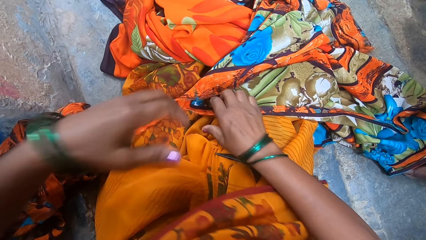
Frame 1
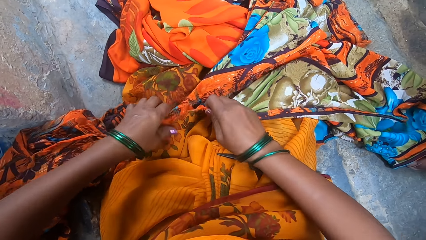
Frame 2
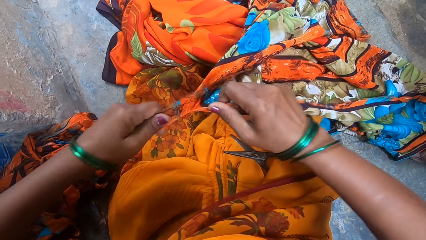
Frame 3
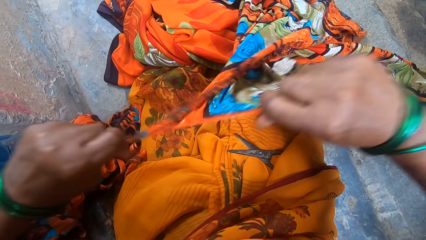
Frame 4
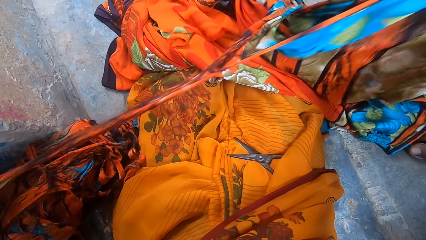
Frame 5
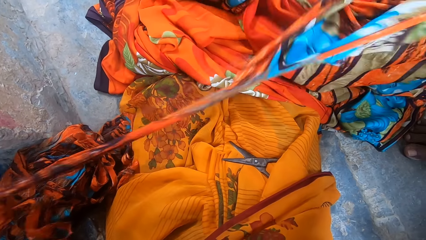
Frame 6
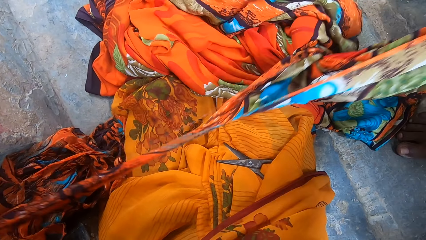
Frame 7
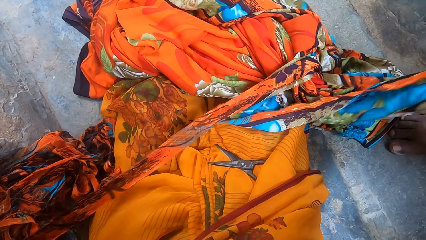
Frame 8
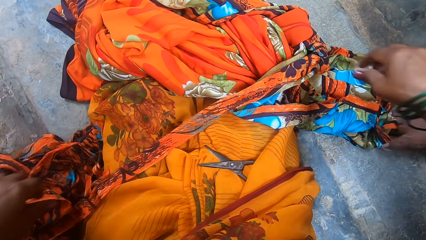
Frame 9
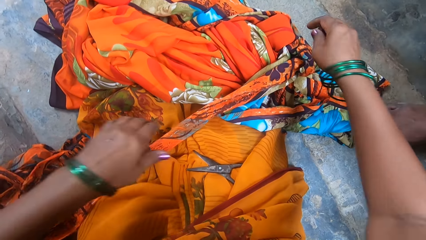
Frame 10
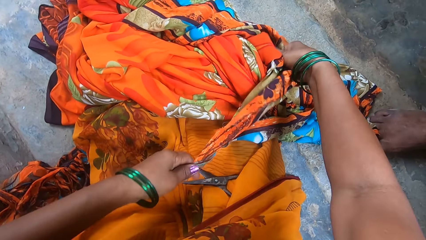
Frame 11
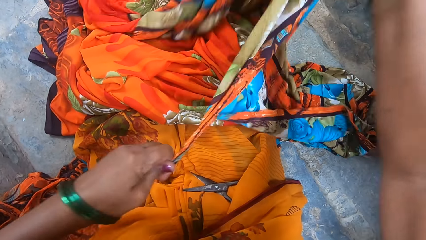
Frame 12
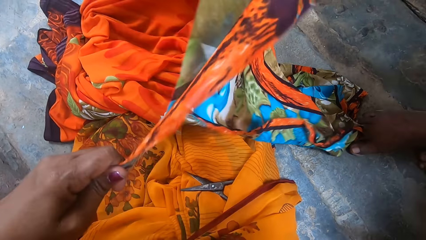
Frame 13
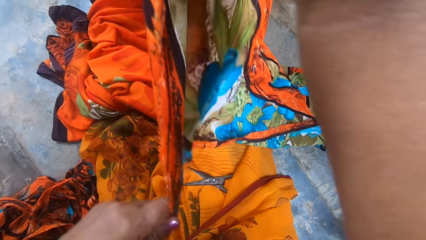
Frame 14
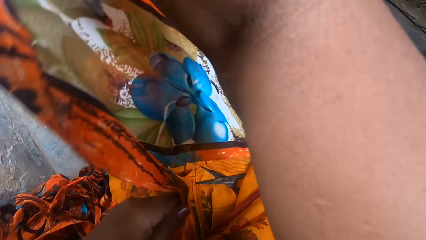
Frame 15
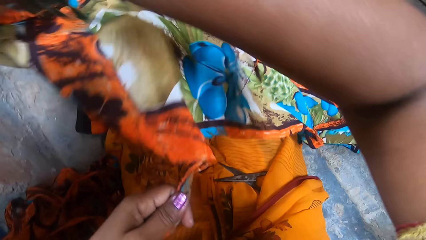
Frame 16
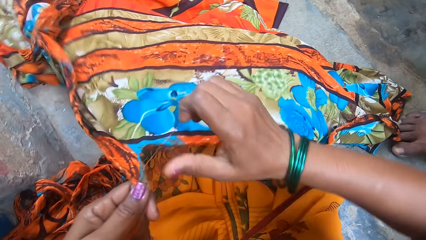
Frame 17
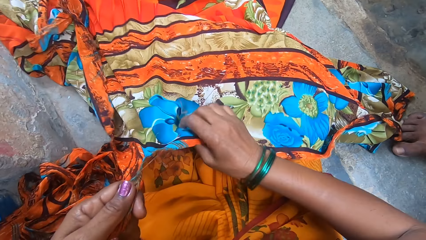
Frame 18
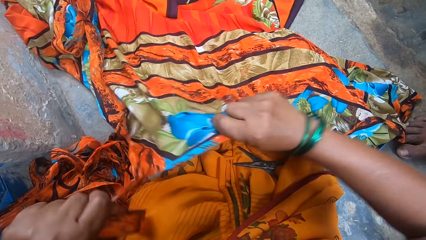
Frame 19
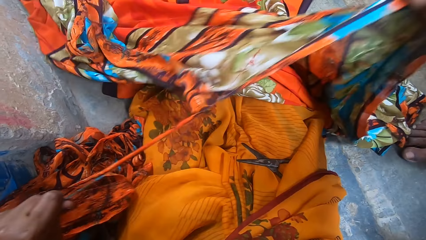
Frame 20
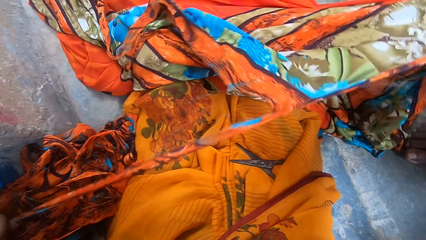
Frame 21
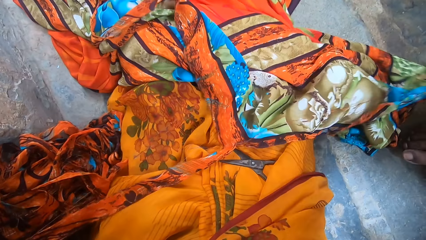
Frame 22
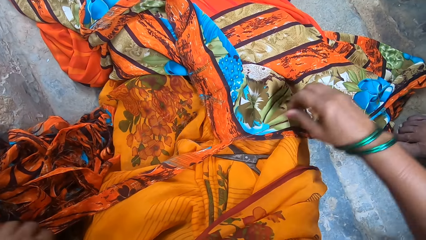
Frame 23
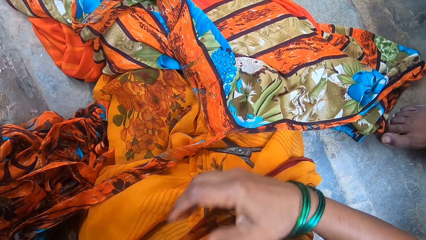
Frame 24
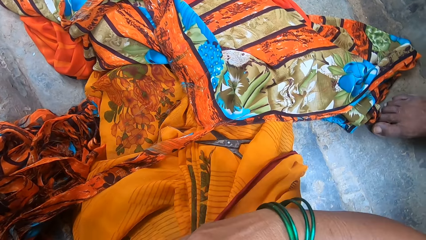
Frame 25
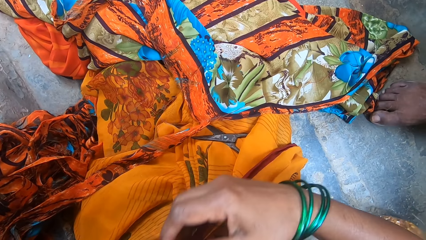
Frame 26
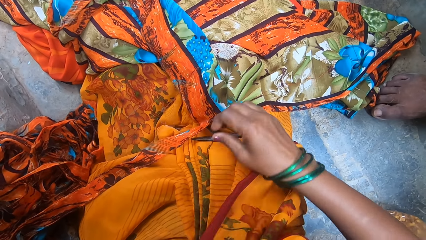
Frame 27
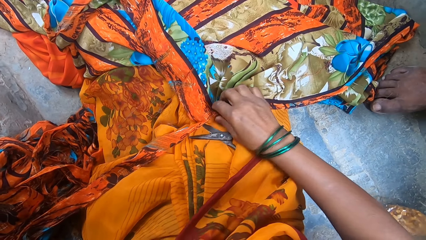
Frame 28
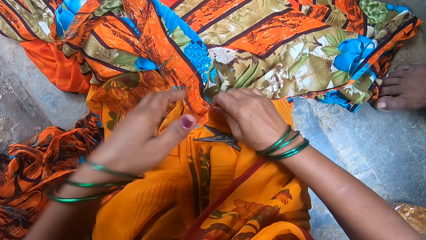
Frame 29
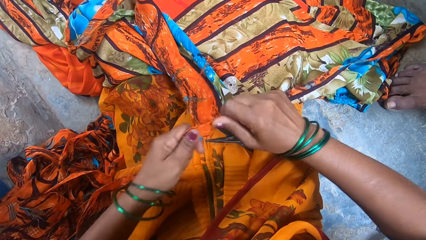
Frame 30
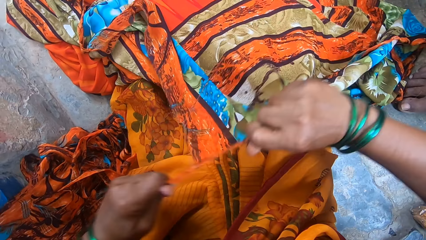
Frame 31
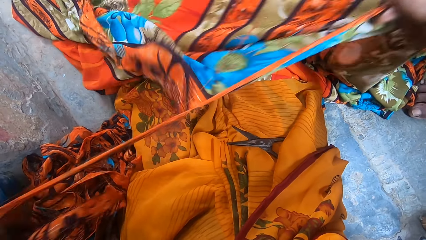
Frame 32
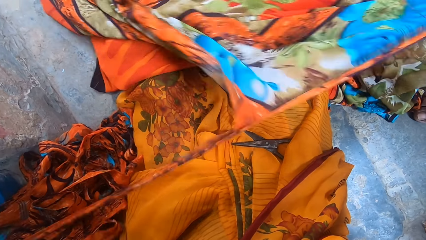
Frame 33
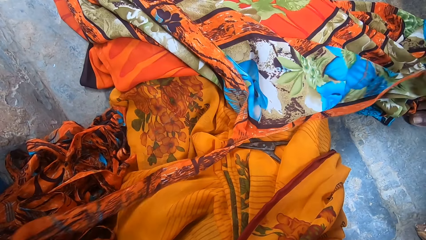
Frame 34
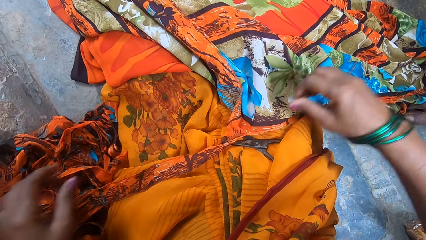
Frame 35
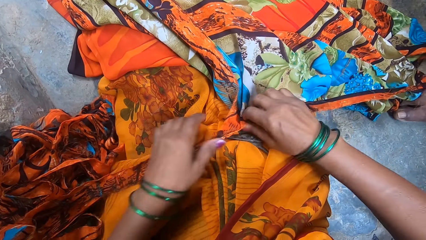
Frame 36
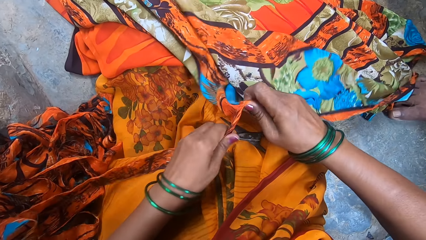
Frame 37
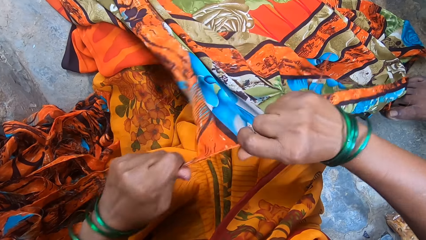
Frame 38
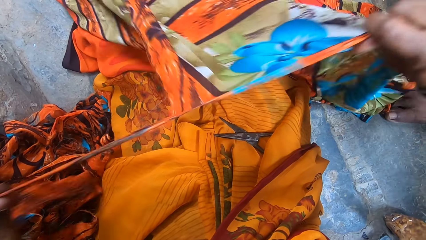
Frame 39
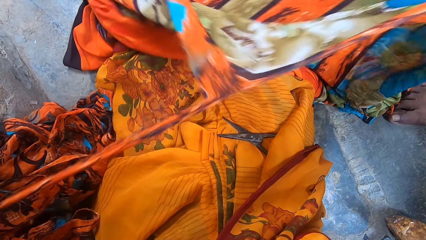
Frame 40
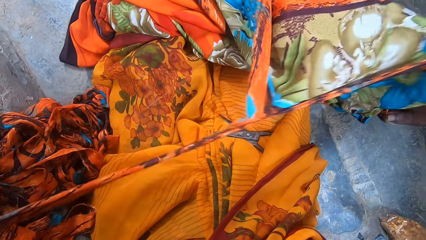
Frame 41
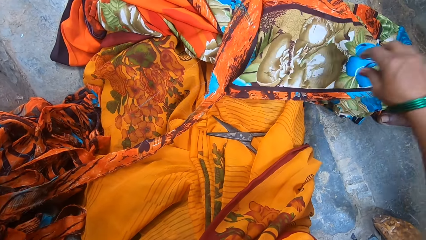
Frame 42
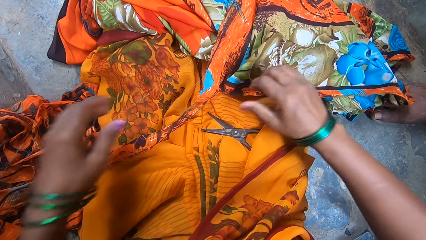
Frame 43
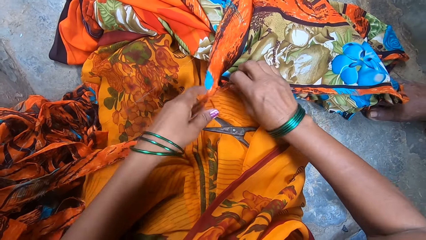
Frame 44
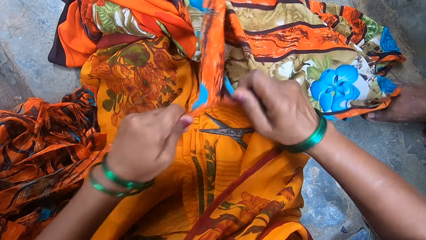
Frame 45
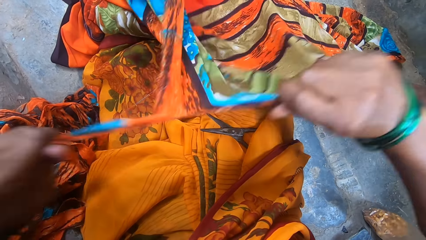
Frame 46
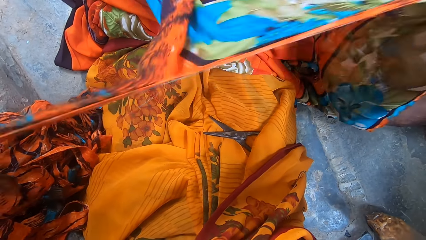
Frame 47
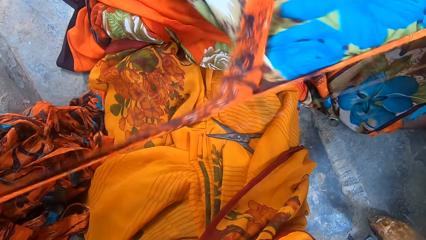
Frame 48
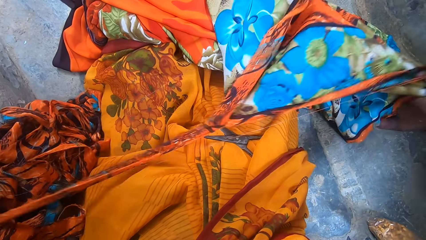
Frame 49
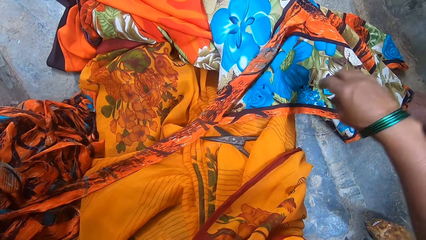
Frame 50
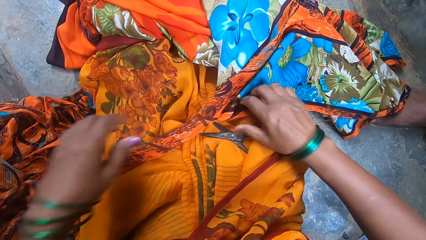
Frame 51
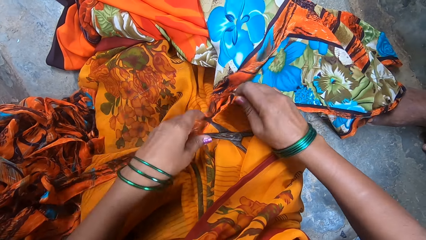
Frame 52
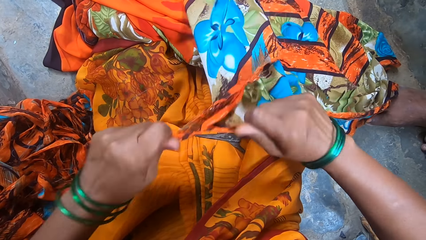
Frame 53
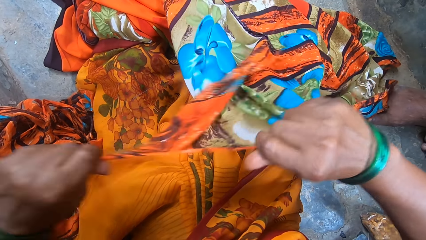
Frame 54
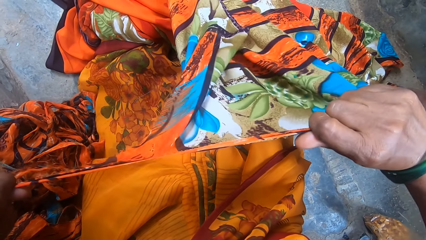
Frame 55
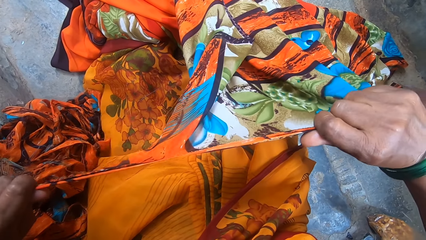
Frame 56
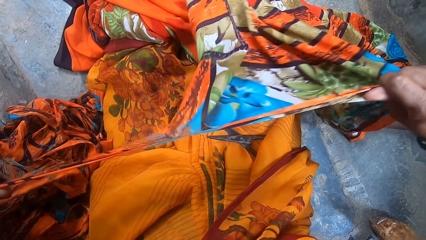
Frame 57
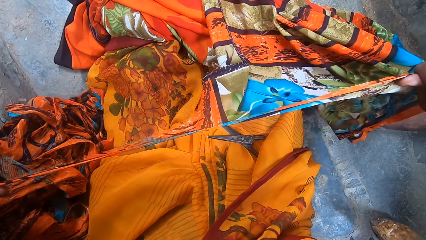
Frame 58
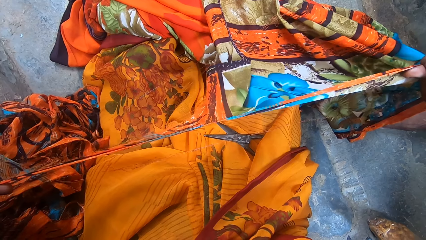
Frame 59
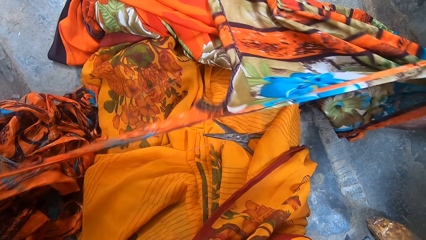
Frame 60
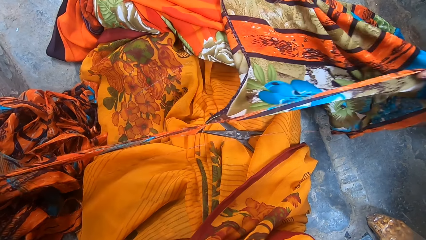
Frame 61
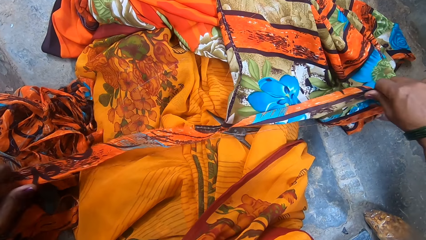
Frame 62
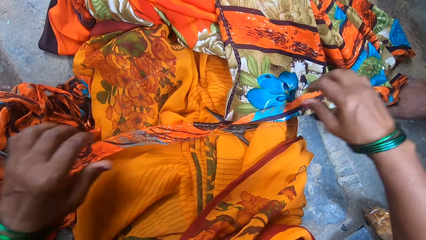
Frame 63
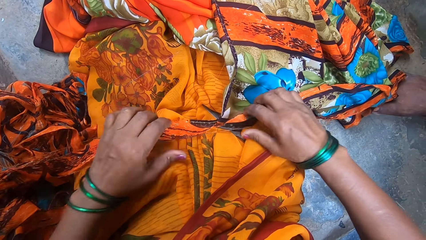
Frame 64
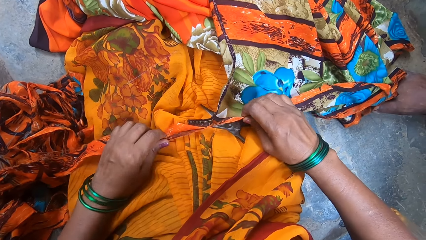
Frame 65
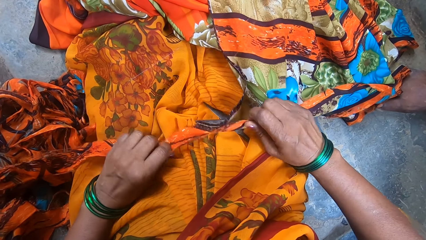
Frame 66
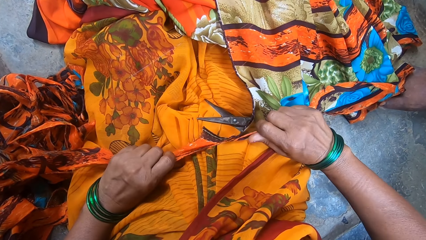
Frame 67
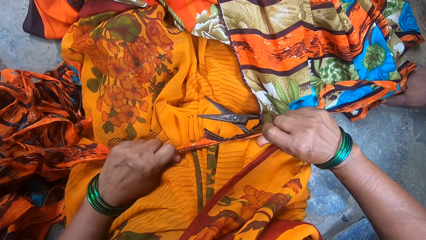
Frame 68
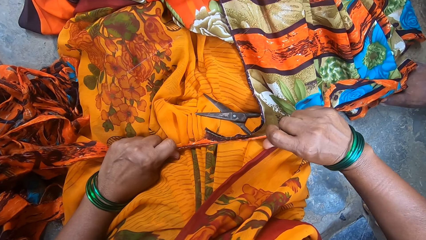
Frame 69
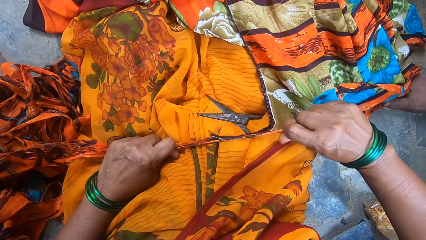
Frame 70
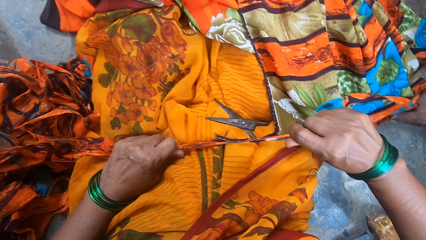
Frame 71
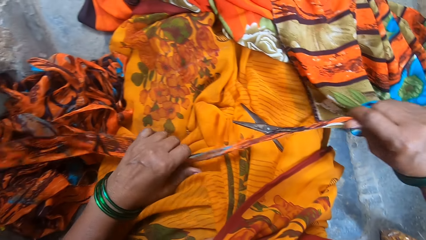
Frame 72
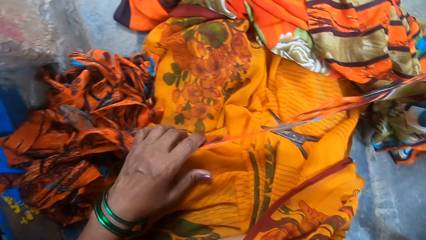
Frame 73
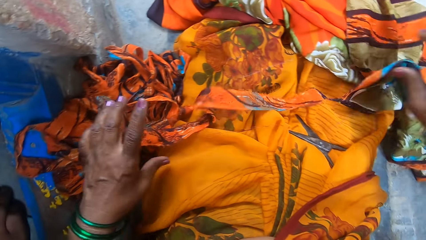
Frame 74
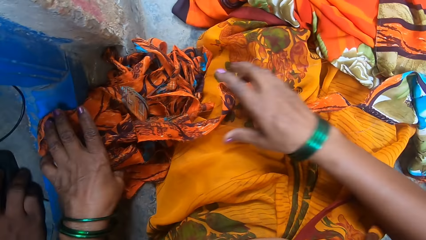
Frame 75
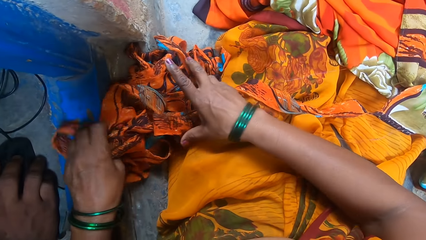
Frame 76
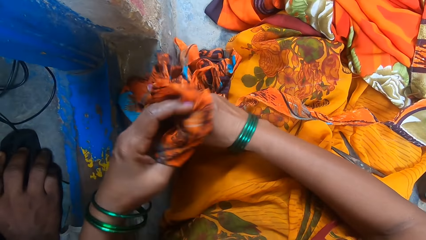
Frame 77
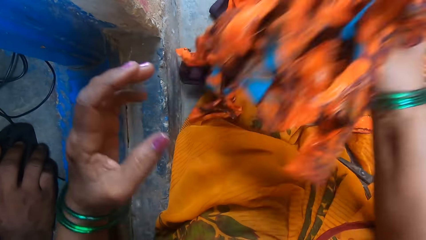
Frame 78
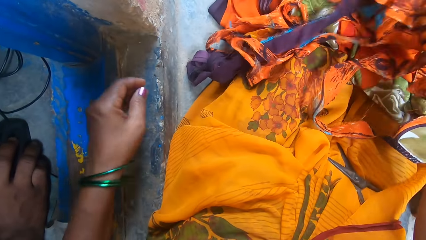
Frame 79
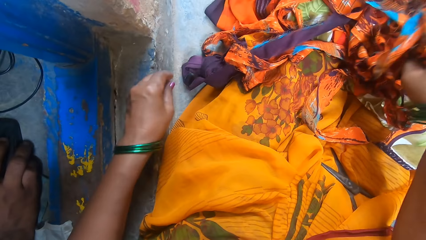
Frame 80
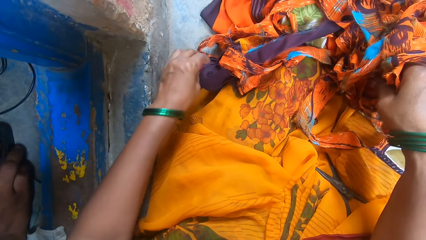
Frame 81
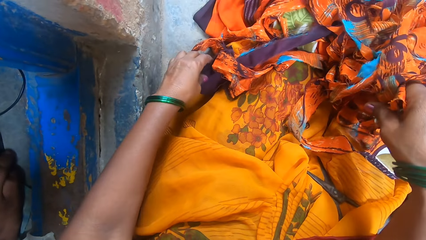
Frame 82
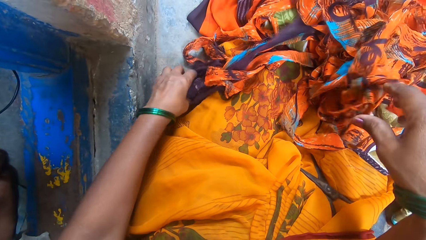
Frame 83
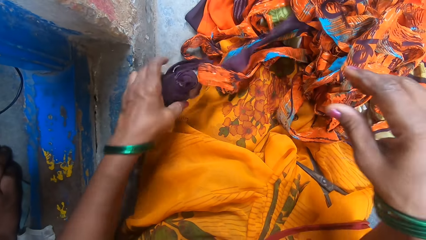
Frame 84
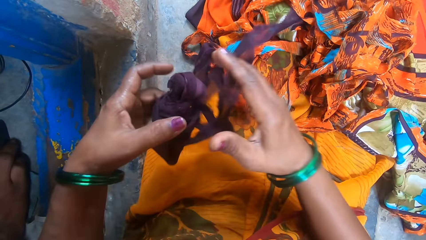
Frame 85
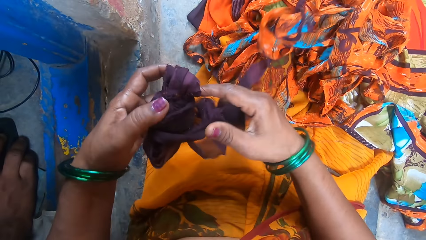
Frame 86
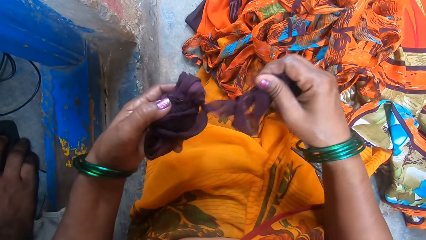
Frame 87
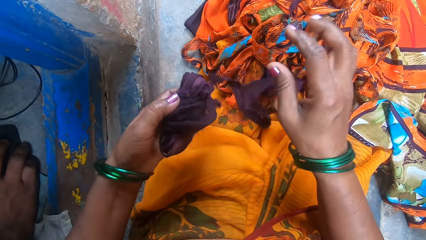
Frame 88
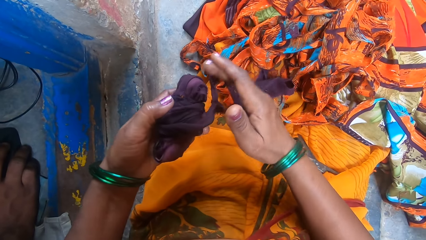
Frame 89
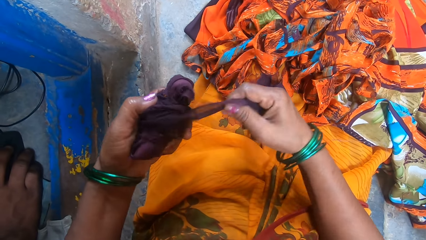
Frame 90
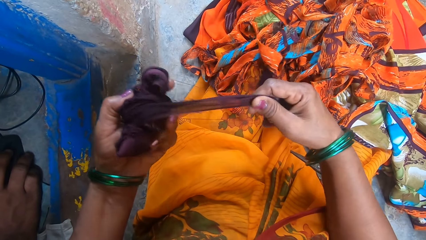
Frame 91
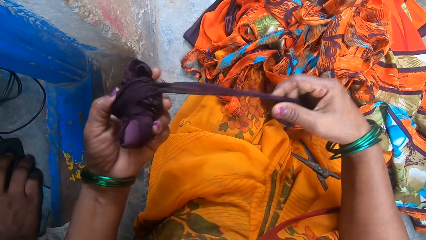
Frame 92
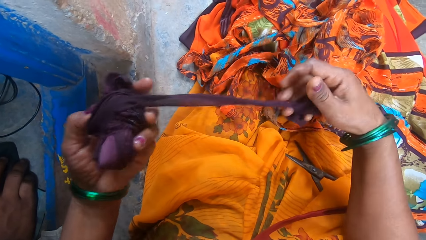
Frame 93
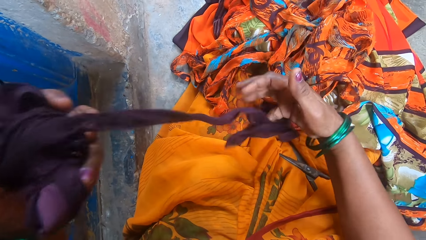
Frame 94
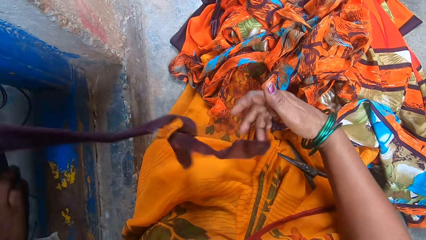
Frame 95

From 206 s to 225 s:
The camera wearer tears the cloth with the hands. They put the cloth on the lap. They pick up the cloth. They stretch the cloth. They throw the cloth. They touch the cloth. They tear the cloth with the hands. They put the cloth on the lap. They pick up the cloth. They tear the cloth with the hands. They put the cloth on the lap. They pick up the cloth. They tear the cloth with the hands. They put the cloth on the lap. They pick up the cloth. They tear the cloth with the hands. They put the cloth on the lap. They pick up the cloth. They tear the cloth with the hands. They put the cloth on the lap. They pick up the cloth. They tear the cloth with the hands. They pick up the piece of cloth. They carry the piece of cloth. They put the piece of cloth aside on the lap. They pick up the roll of the piece of cloth. They stretch the piece of cloth. They roll the piece of cloth.
